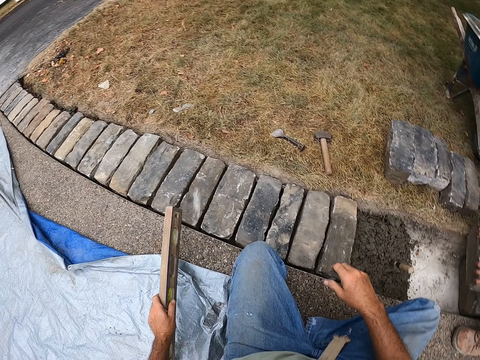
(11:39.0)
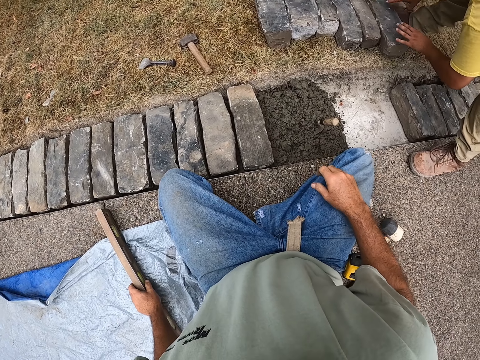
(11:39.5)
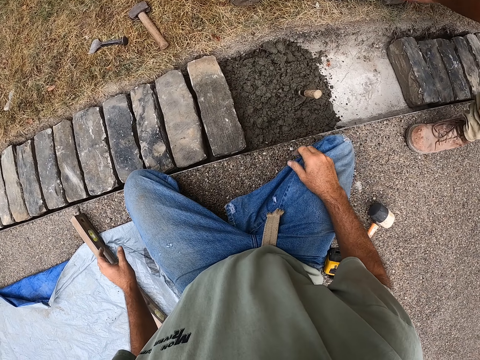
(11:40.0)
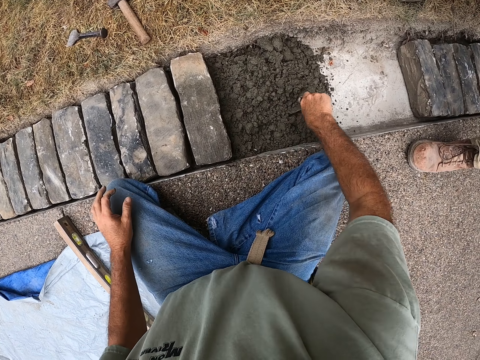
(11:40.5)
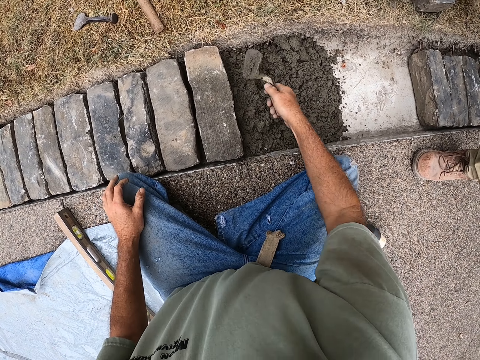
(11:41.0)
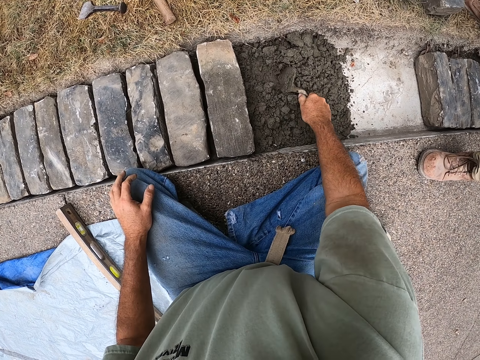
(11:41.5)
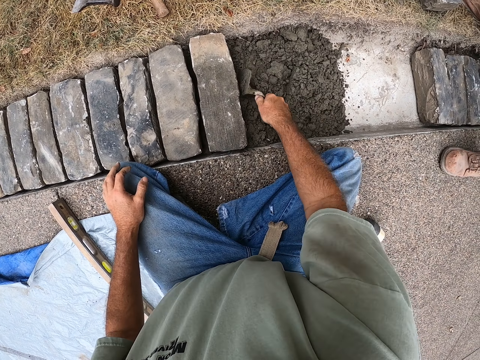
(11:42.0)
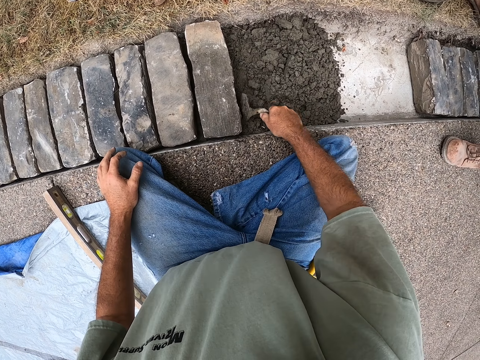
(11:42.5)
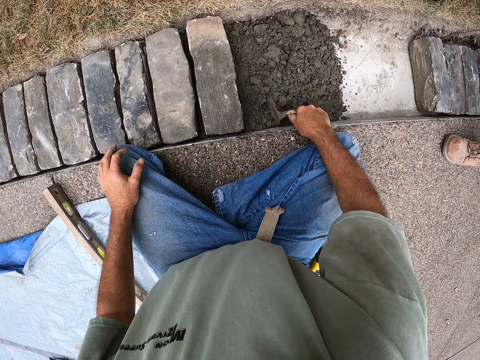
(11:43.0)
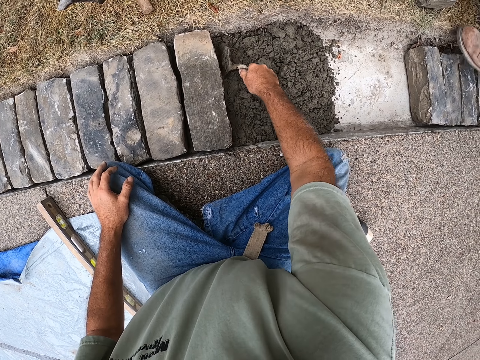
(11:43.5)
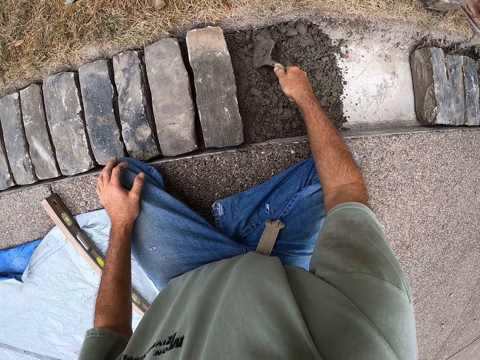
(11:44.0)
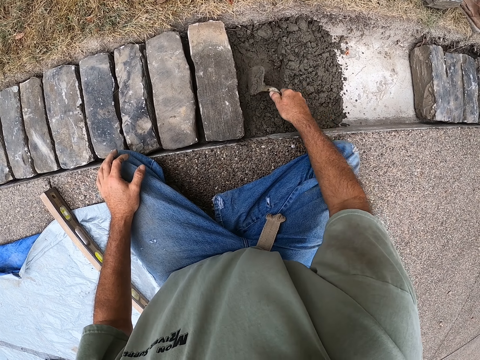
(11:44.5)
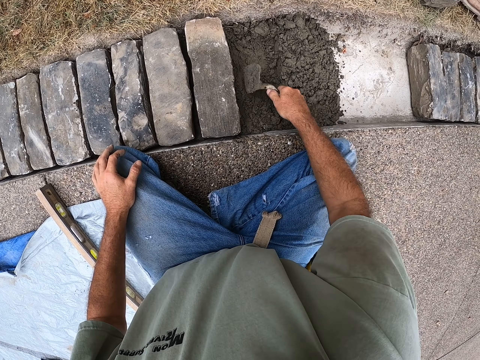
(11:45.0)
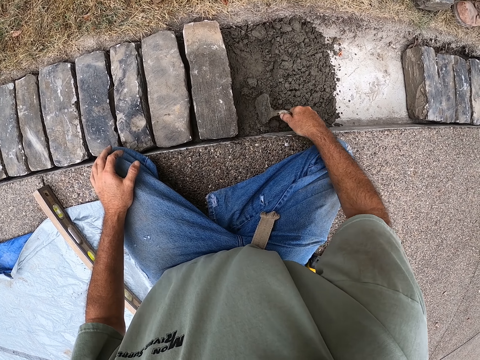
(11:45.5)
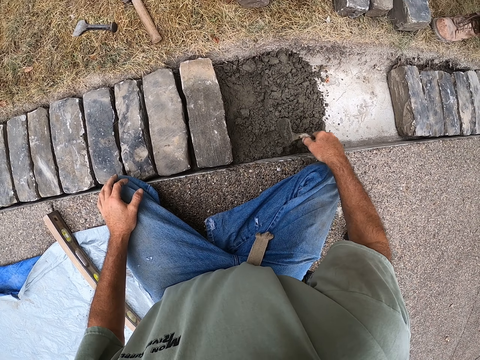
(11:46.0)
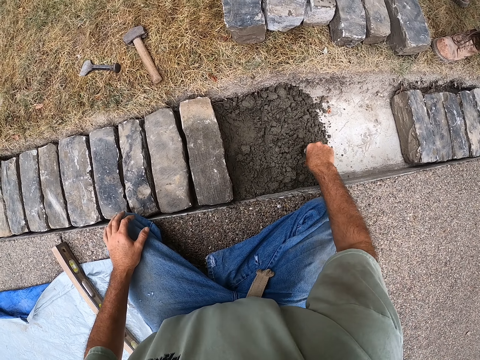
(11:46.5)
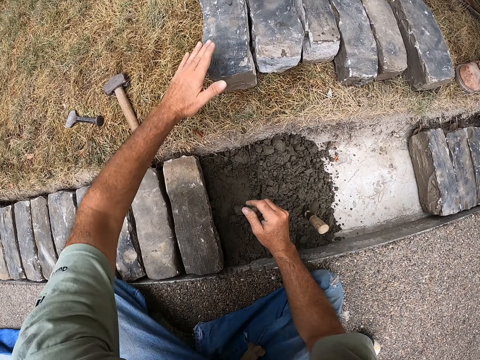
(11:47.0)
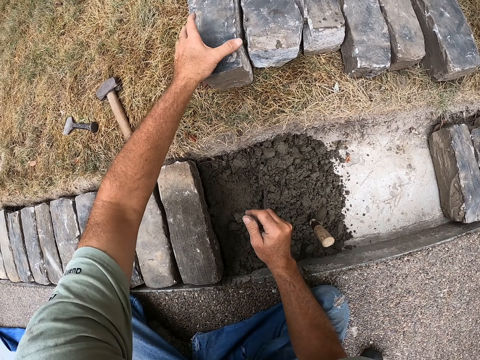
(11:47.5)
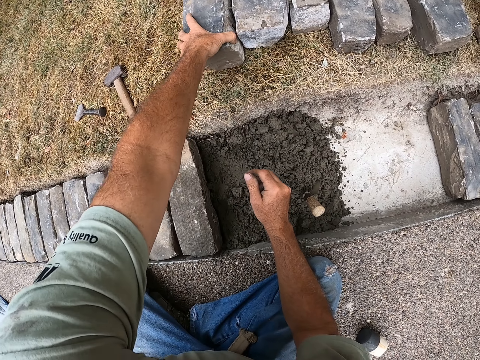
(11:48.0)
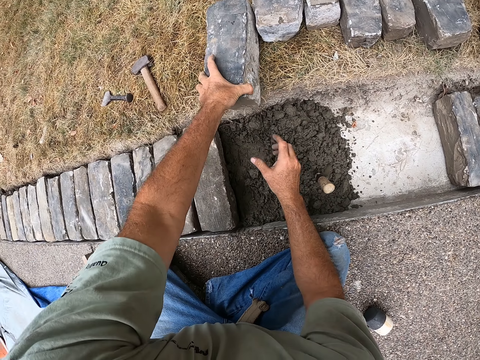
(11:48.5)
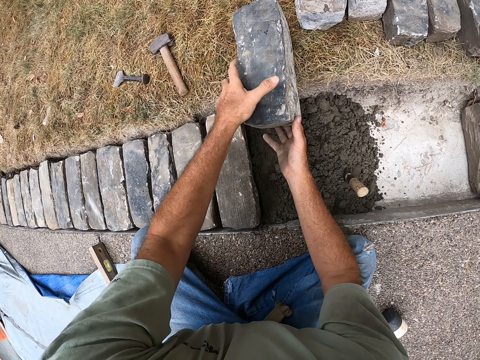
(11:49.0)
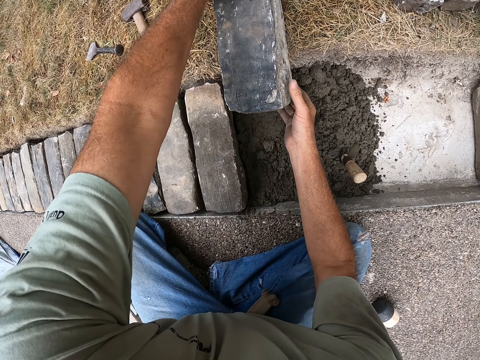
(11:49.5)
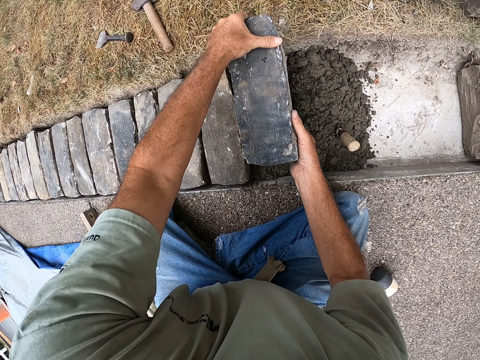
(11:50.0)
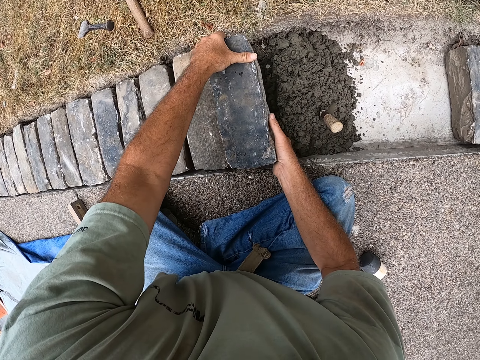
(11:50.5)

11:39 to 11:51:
The camera wearer puts the level tool on the ground. They take the brick trowel from the sand. They spread the sand with the brick trowel. They take the bricks from the ground.

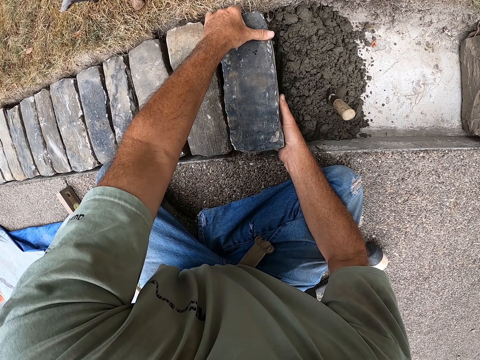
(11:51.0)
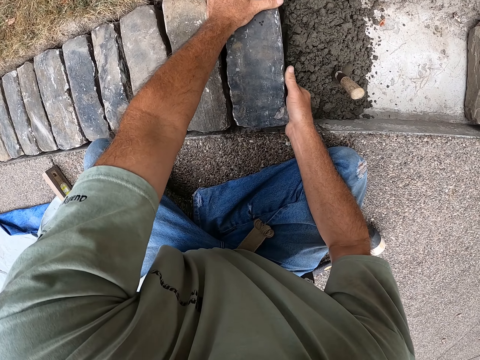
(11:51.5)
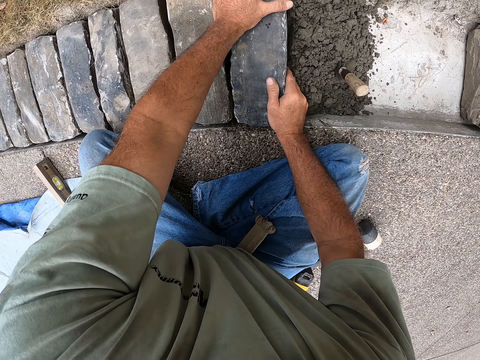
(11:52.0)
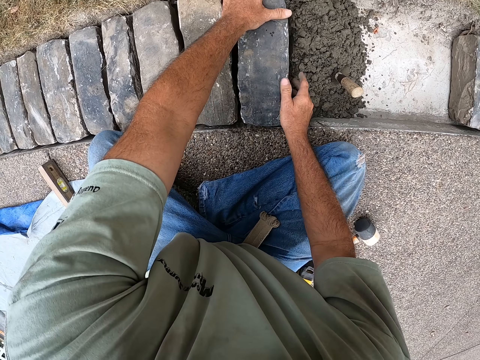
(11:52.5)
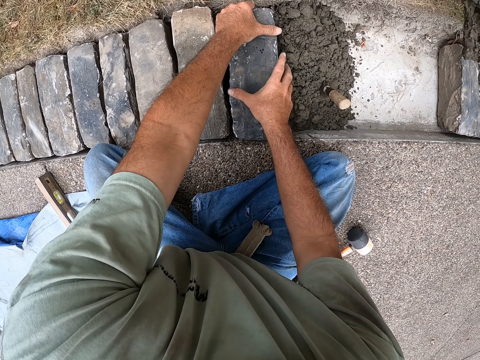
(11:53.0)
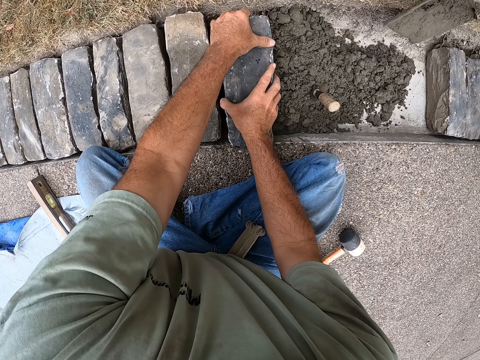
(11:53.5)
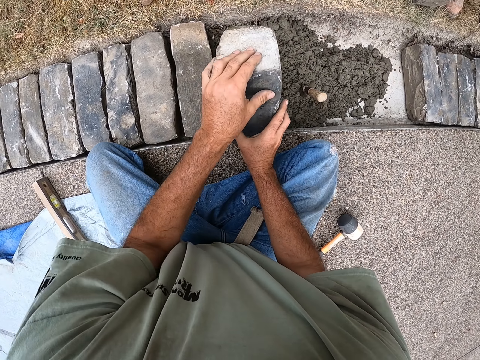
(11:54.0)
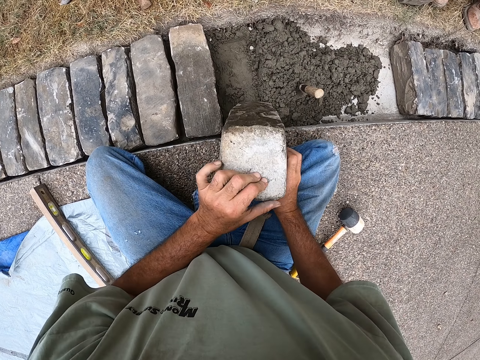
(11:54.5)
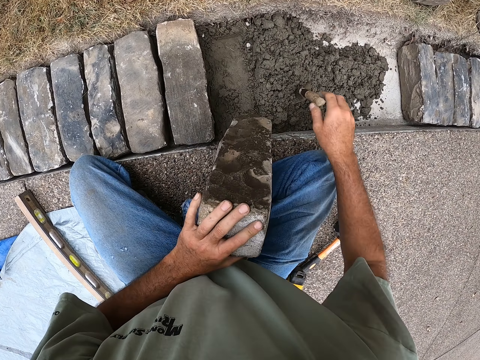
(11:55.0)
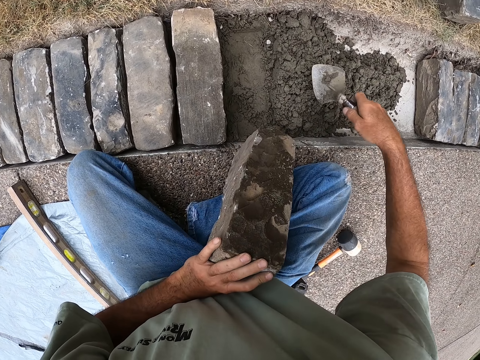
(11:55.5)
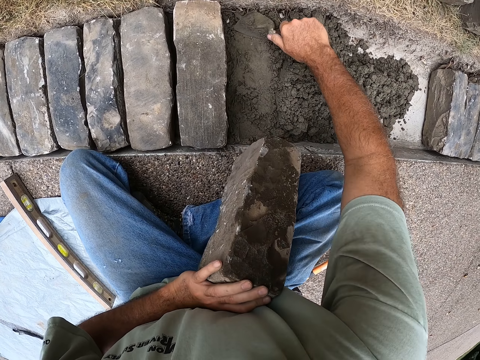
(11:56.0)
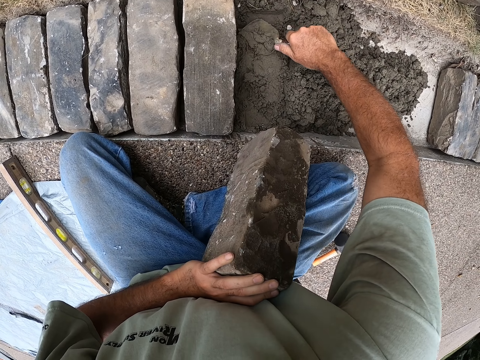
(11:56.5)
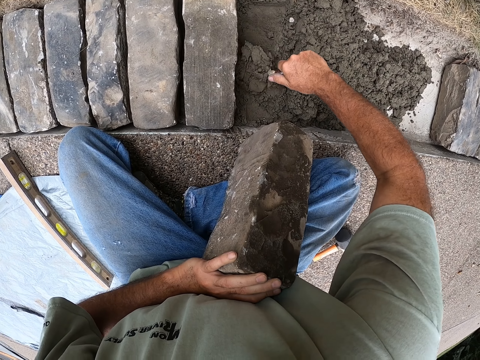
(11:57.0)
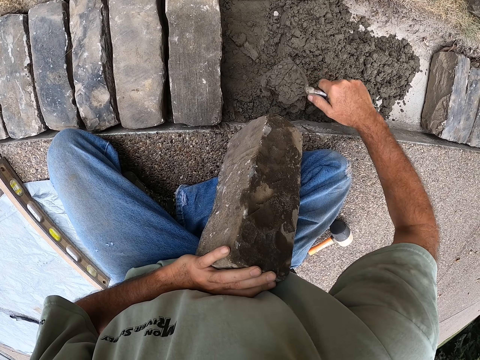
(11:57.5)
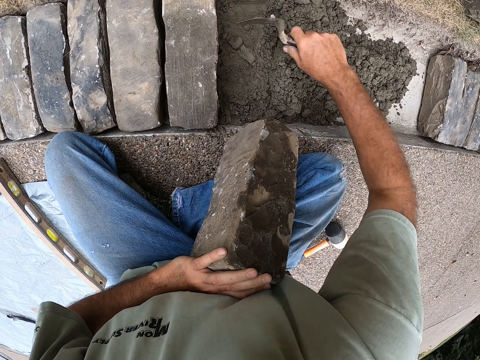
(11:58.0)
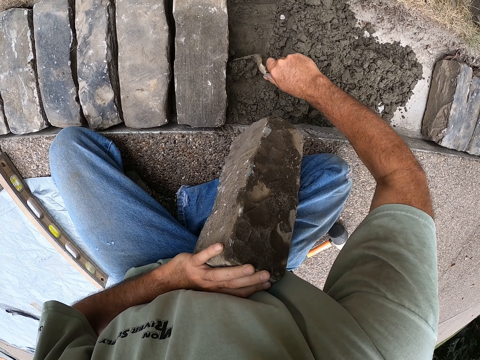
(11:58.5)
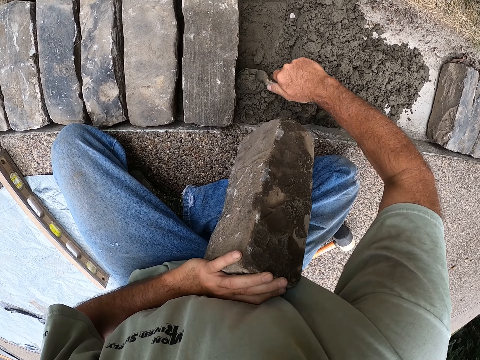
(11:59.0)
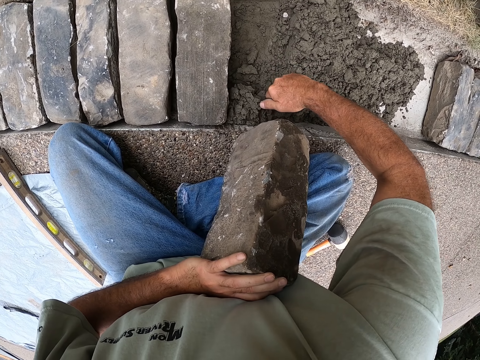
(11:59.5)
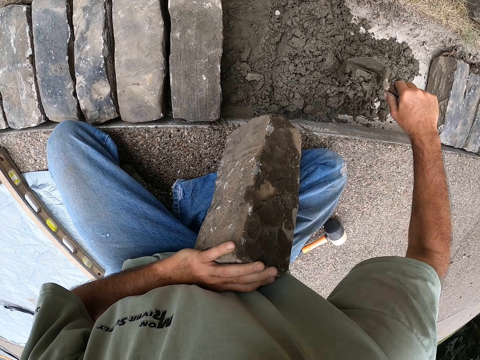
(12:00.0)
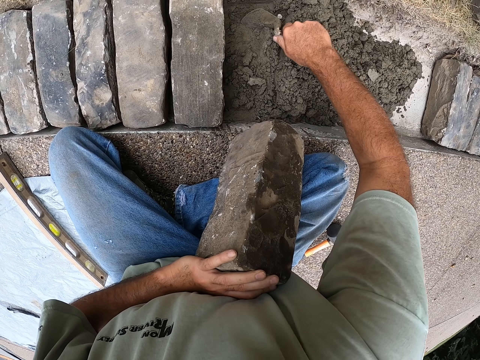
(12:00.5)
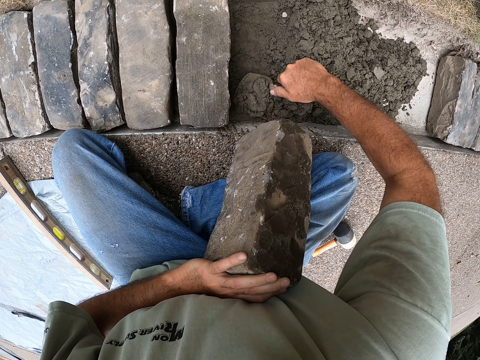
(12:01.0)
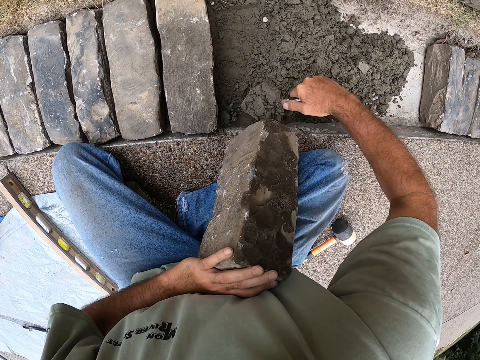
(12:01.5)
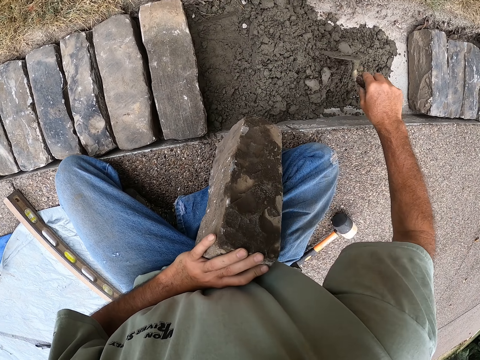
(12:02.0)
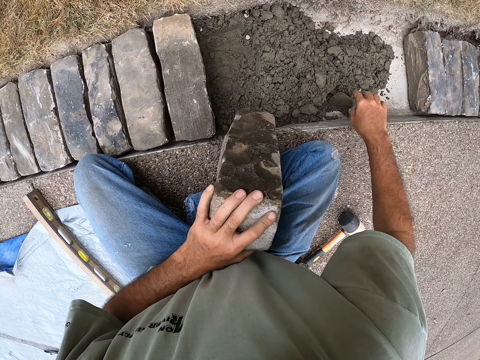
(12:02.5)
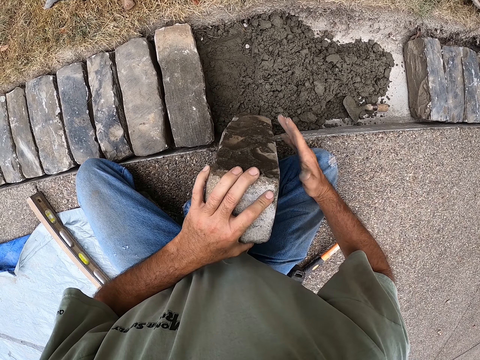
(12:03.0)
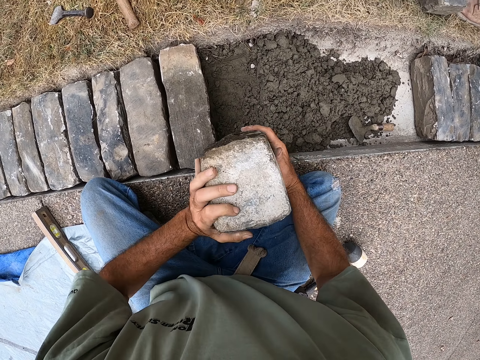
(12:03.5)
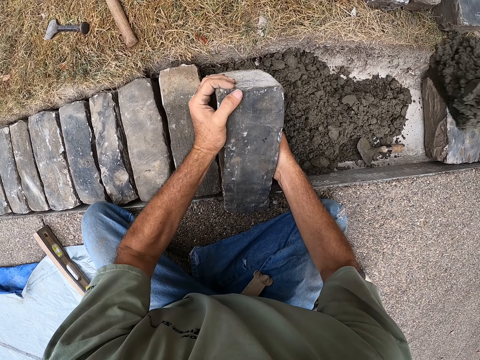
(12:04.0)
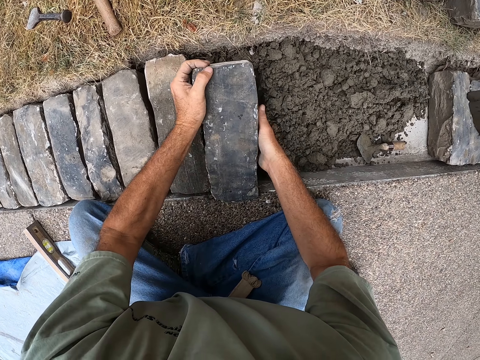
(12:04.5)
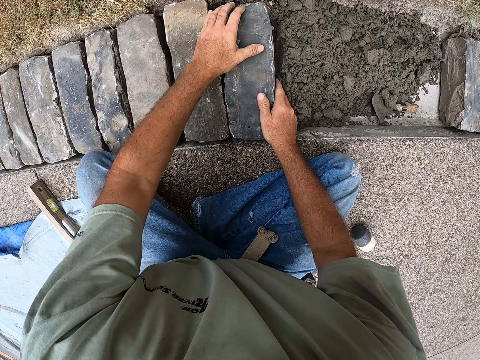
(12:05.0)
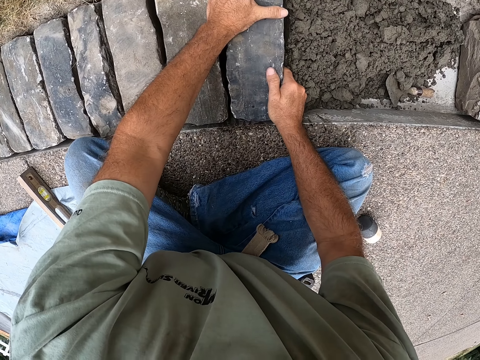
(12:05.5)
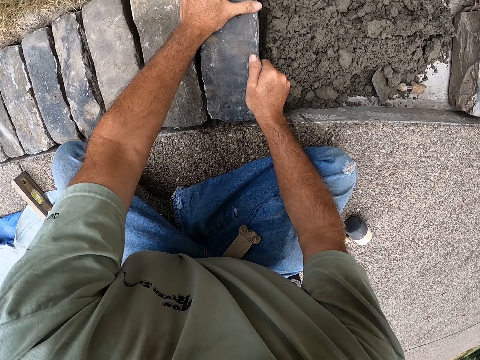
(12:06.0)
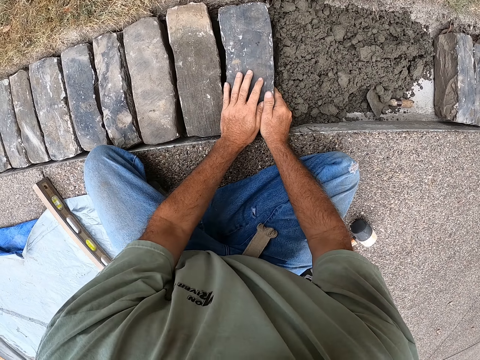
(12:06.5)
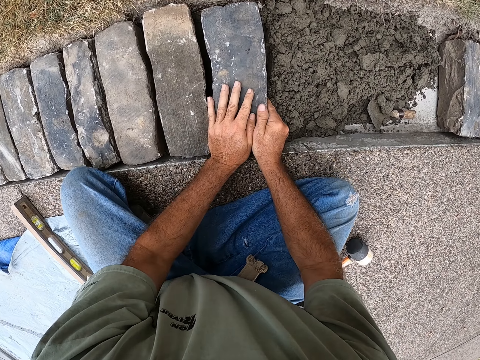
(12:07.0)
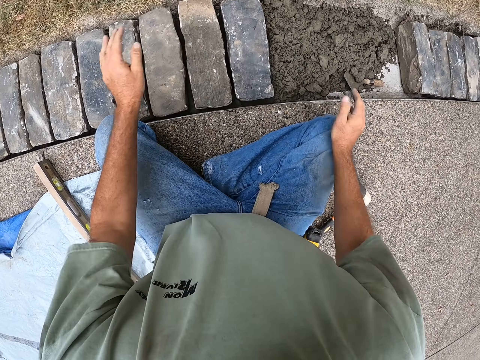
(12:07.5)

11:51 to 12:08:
The camera wearer puts the brick in the hole. A man pours the sand. The camera wearer takes the brick trowel from the sand. They spread the sand with the brick trowel. The man pours the sand. The camera wearer puts the brick in the hole.
